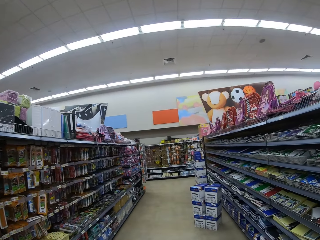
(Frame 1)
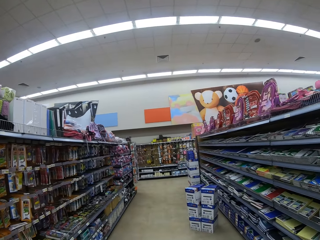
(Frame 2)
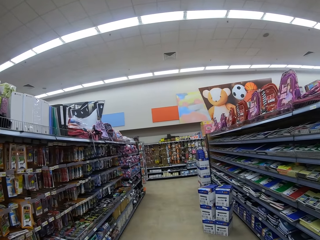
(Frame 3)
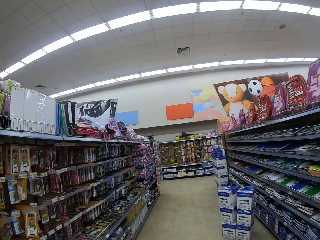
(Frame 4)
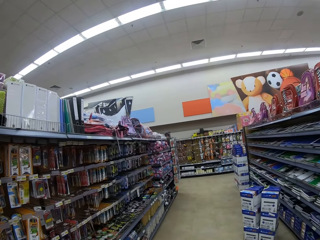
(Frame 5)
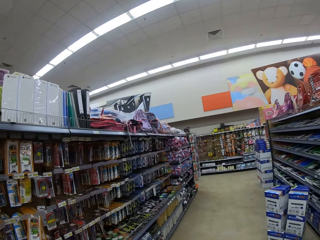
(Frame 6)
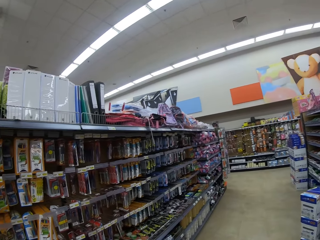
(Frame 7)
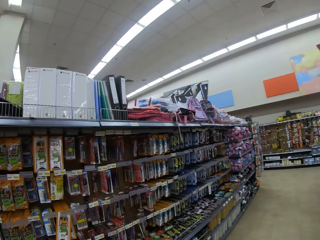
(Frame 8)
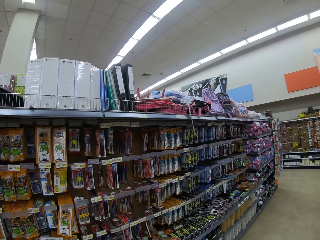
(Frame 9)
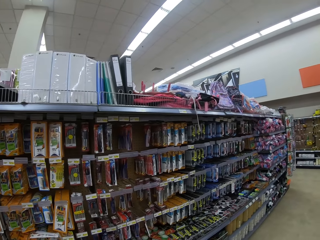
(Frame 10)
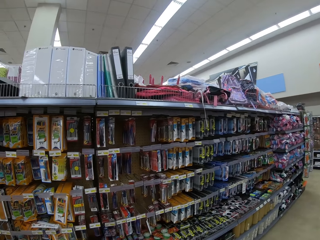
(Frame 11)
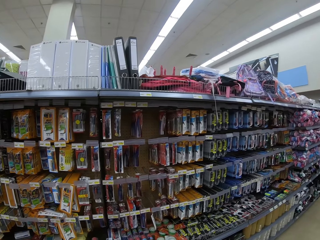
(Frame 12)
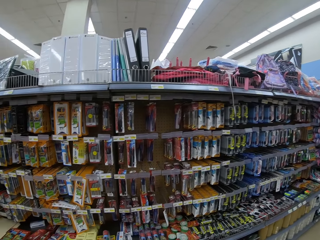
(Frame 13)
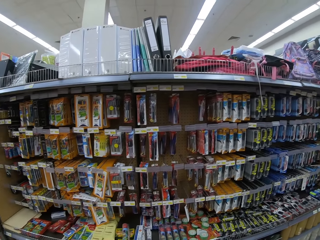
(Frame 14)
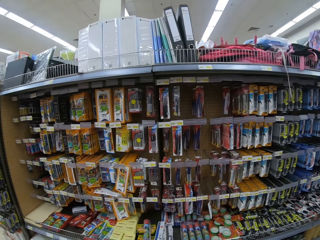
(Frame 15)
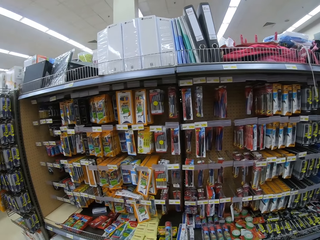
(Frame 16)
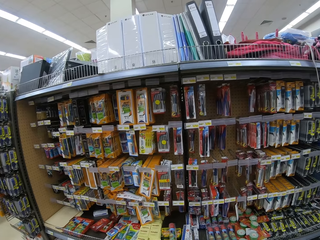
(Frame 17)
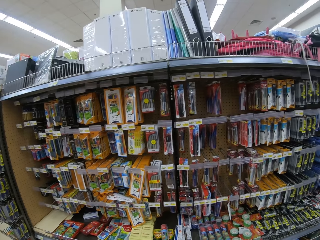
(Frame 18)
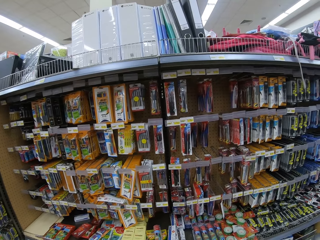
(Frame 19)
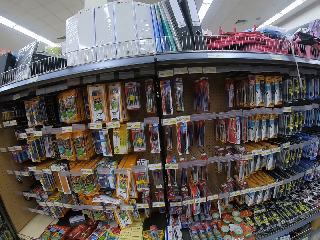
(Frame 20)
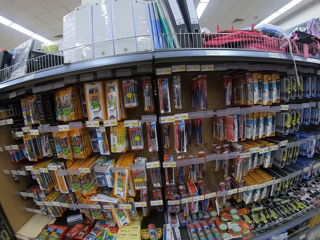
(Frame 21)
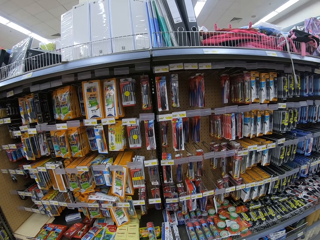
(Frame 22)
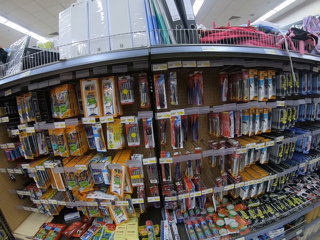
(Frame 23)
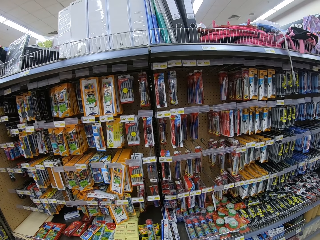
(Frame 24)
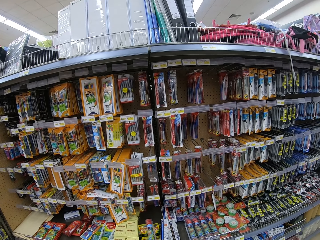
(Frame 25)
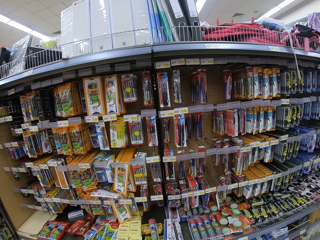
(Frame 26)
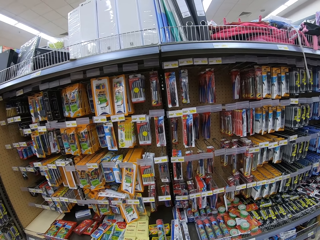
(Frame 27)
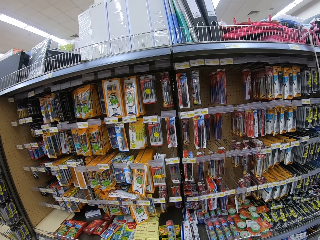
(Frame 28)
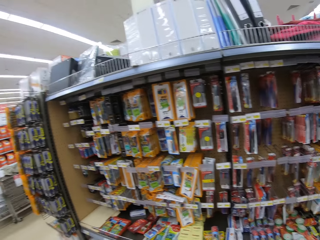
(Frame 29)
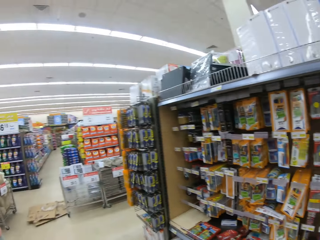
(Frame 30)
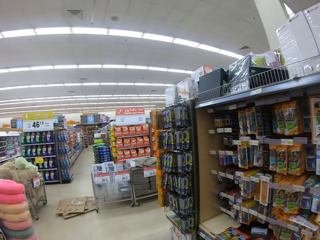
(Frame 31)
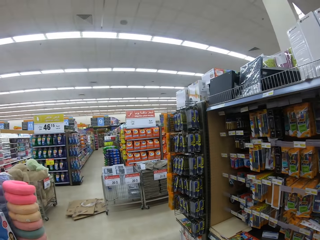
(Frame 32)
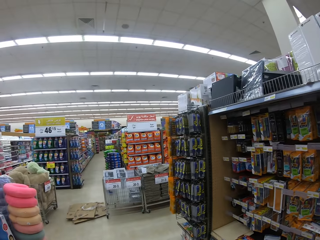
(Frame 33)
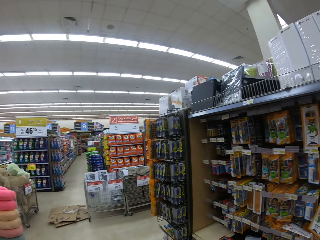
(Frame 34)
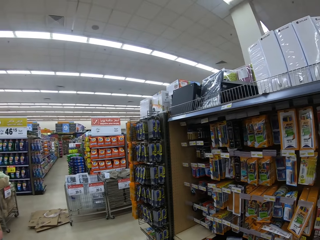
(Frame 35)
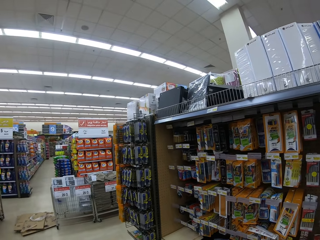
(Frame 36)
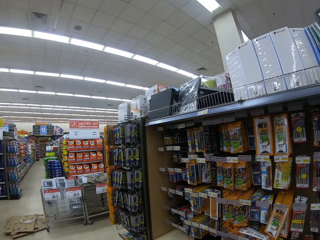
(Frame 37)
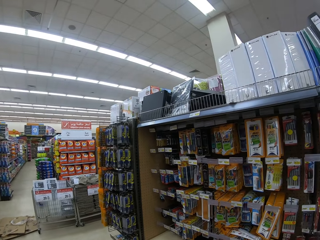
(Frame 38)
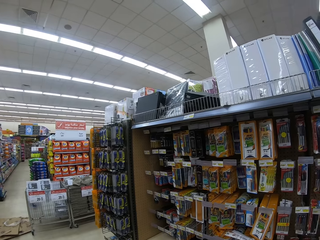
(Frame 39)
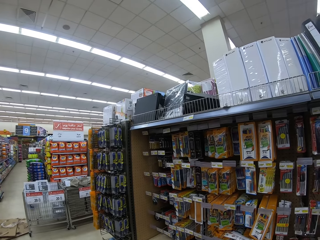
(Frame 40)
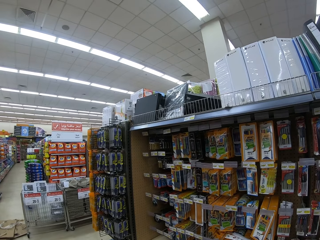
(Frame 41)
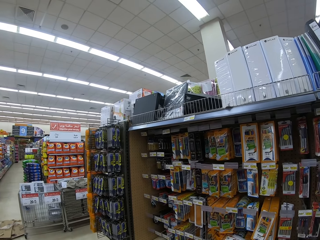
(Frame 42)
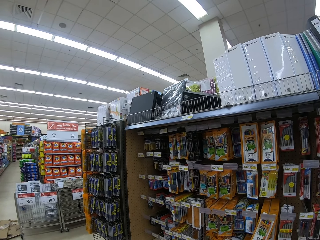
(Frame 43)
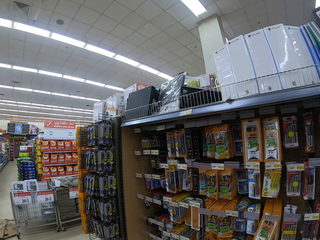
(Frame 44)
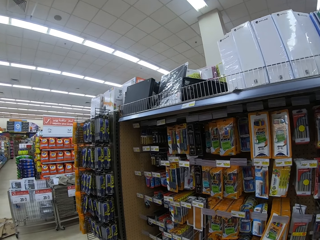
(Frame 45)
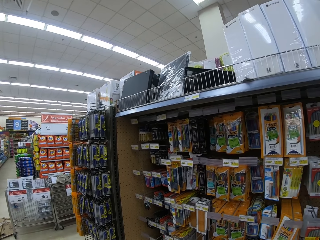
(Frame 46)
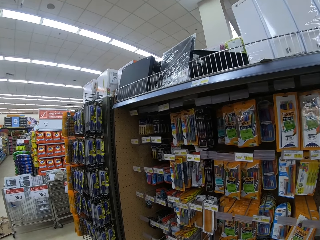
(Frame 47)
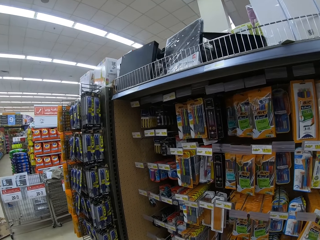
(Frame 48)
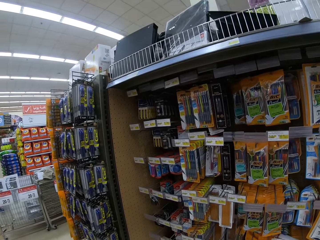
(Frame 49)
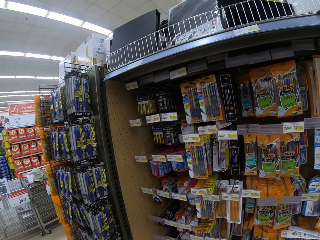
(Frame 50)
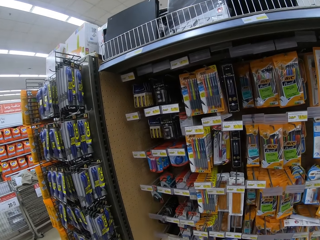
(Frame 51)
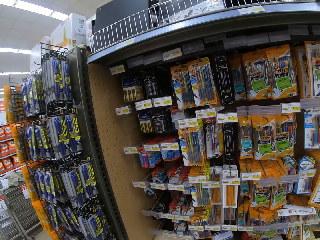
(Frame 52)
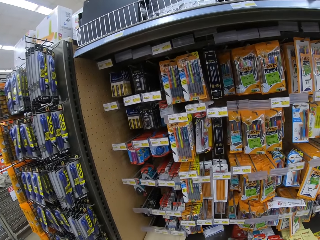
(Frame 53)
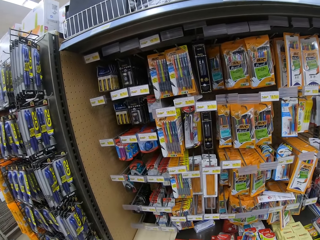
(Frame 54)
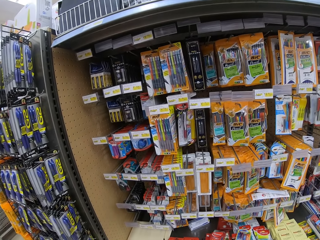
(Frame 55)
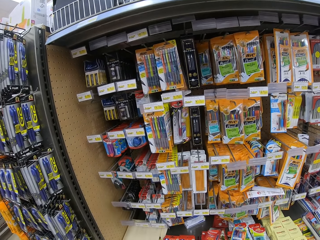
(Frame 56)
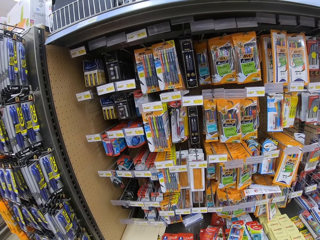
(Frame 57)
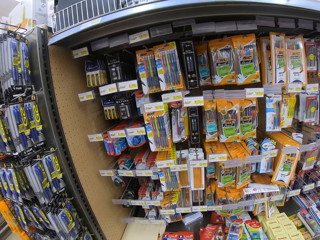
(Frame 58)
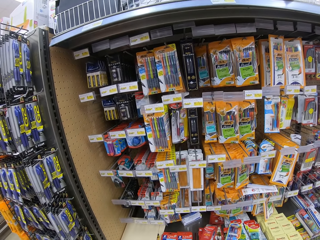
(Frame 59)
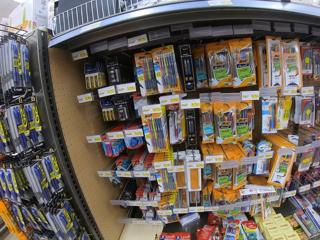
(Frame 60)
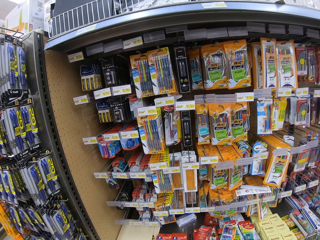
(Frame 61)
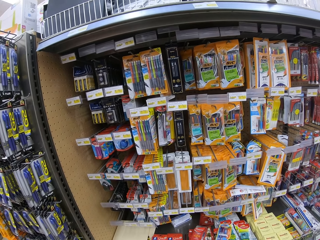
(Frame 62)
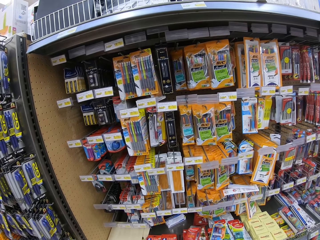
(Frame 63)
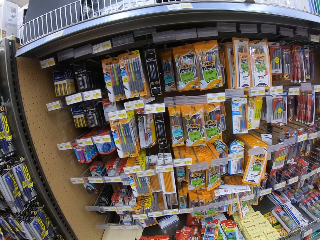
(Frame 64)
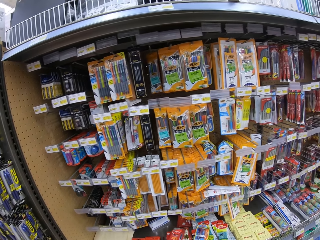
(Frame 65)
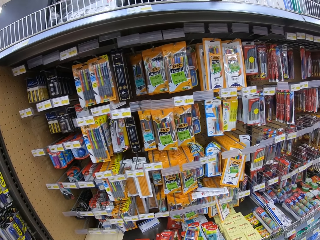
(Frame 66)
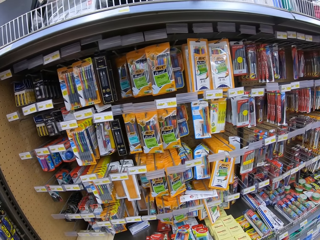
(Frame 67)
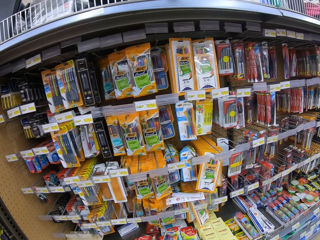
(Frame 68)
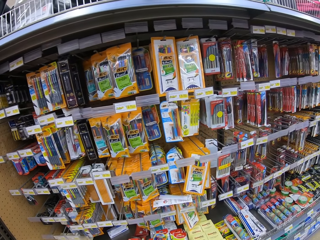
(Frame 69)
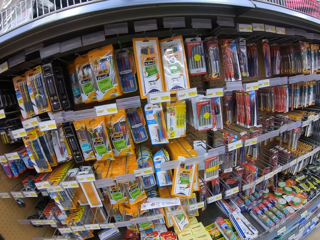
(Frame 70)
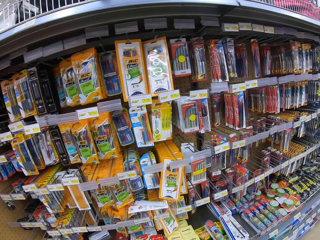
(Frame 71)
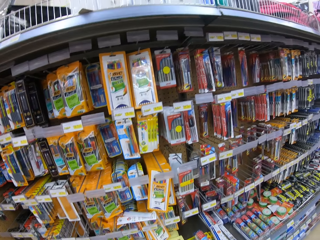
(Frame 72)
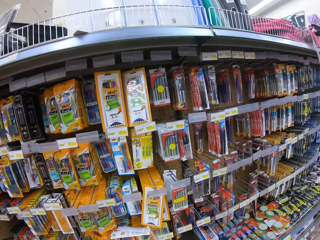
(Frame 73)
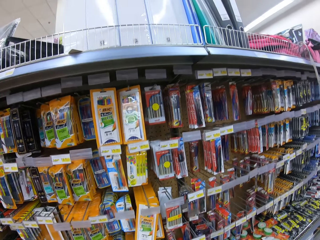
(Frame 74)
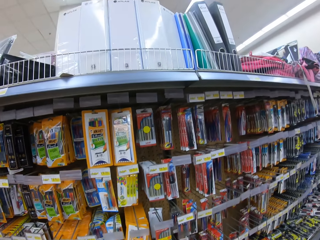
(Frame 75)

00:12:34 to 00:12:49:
The camera wearer looks at the shelves. They stare at the products on a shelf.

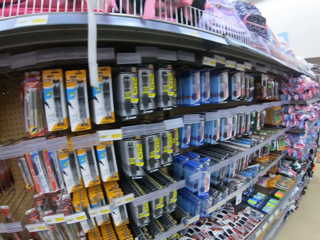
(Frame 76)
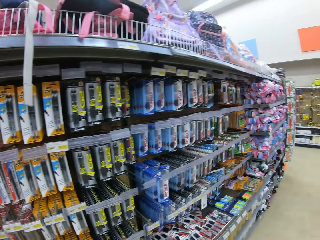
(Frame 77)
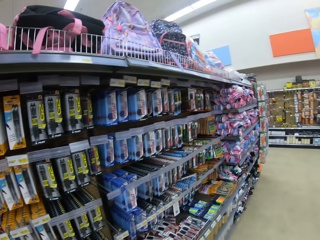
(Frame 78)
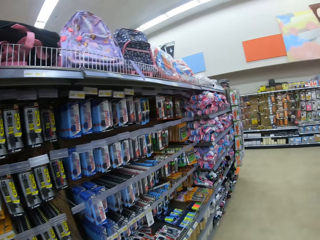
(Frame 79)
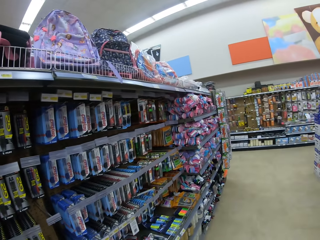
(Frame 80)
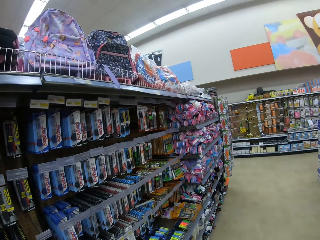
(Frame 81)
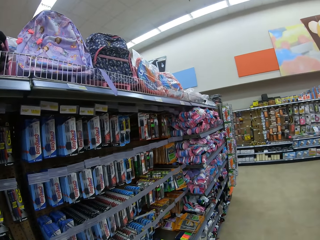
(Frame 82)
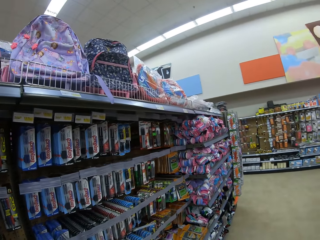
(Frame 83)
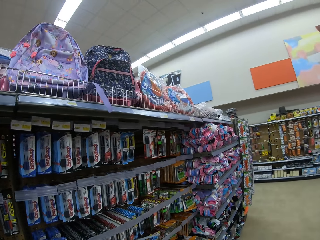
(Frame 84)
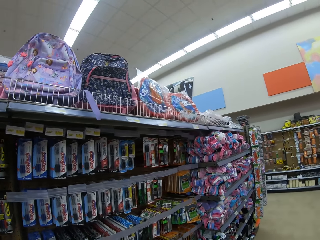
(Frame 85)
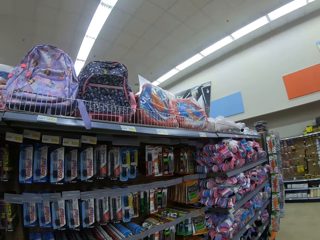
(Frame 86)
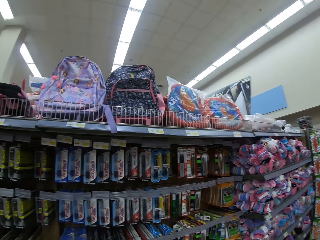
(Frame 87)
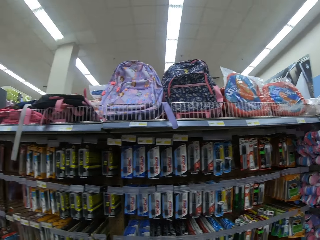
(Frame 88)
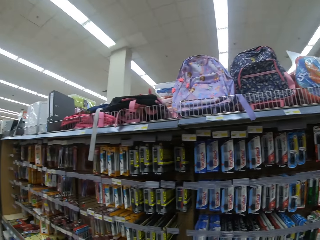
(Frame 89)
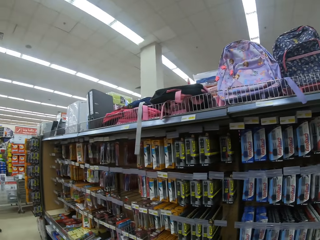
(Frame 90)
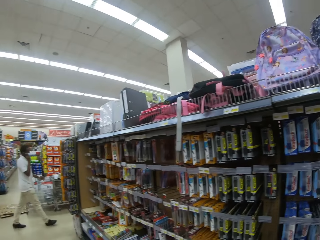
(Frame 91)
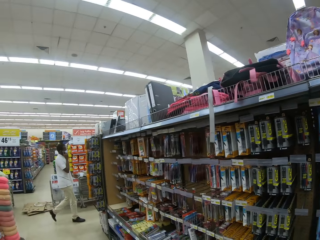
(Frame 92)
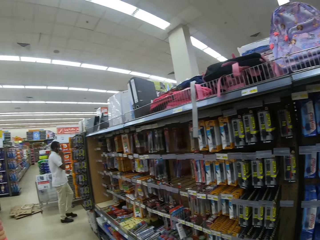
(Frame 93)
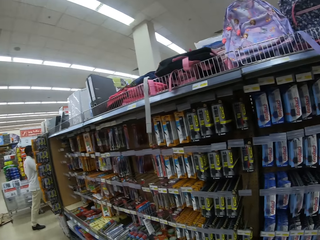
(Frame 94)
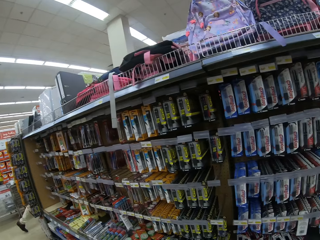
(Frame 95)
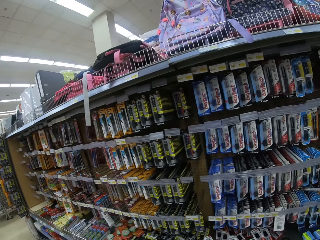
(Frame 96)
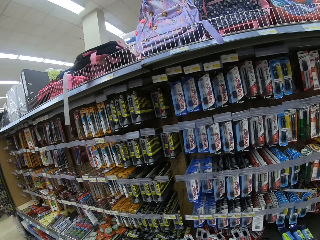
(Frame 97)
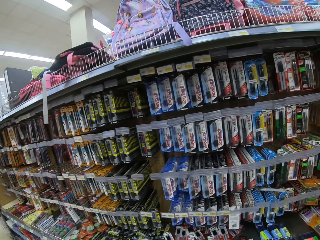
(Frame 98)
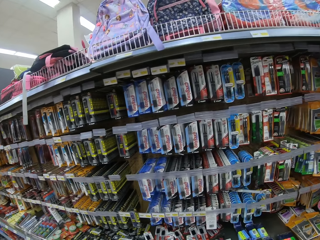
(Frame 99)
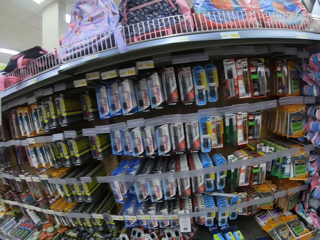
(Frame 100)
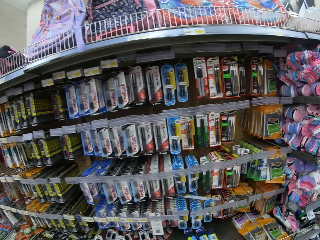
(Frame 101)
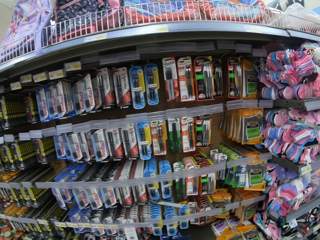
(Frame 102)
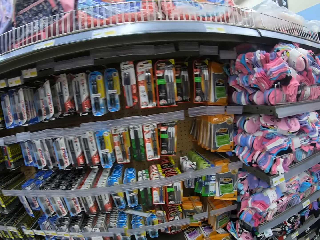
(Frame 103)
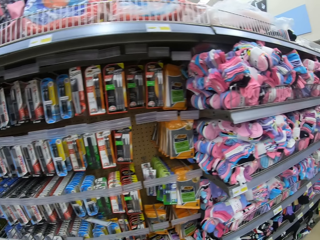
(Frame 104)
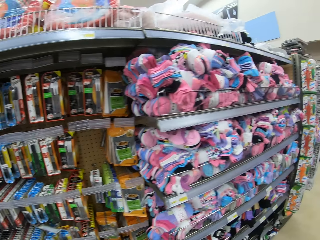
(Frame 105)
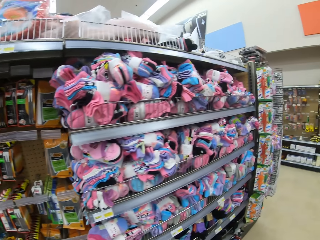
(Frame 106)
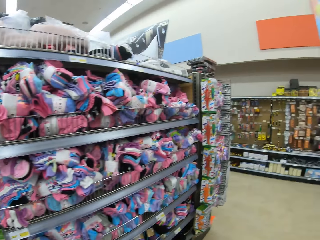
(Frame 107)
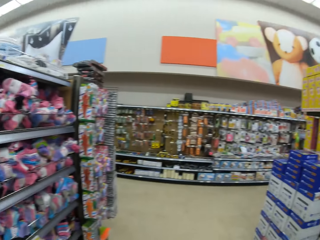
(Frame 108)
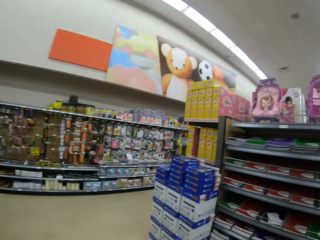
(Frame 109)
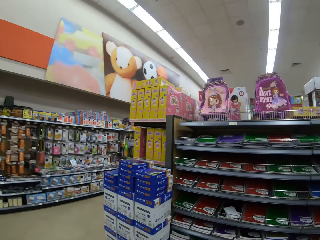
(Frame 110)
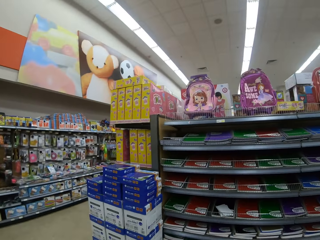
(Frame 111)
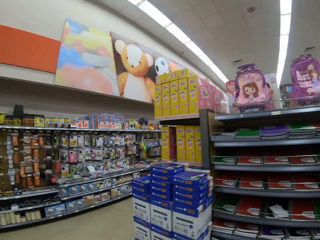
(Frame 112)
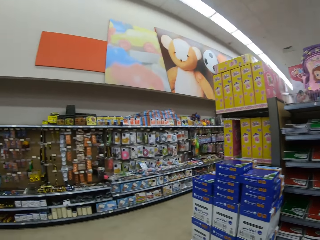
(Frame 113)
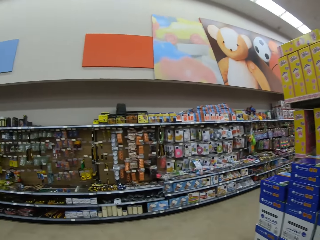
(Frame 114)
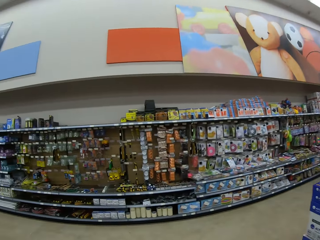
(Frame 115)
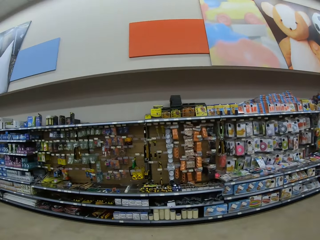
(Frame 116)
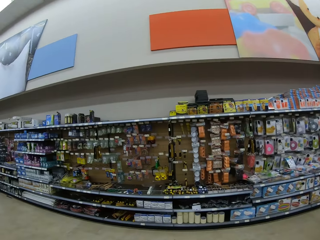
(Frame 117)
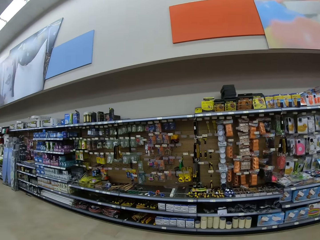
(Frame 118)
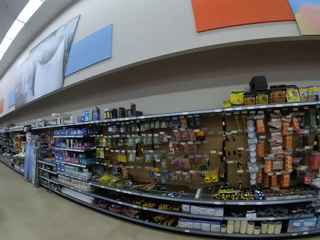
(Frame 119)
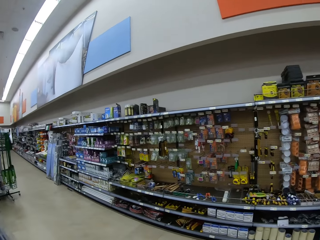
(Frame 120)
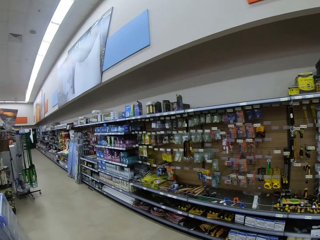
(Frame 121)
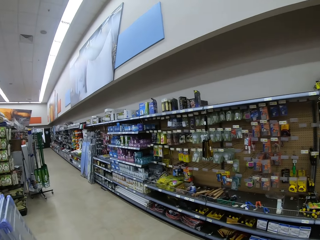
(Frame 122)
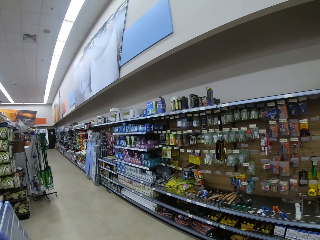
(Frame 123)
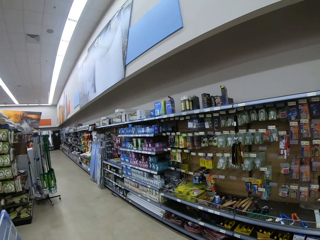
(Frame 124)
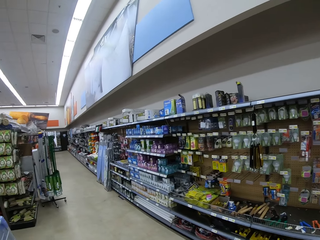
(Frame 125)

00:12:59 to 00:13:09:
The camera wearer looks around the shelves. A man walks past the shelves. The camera wearer looks around the shelves.
